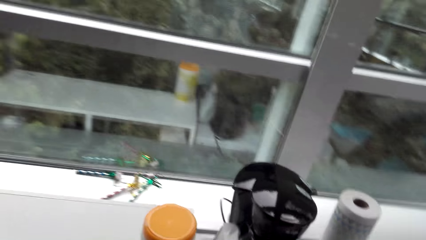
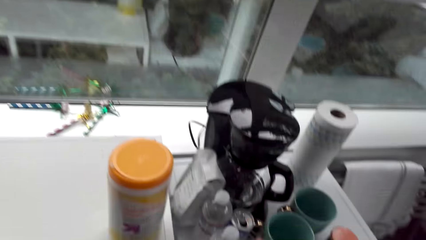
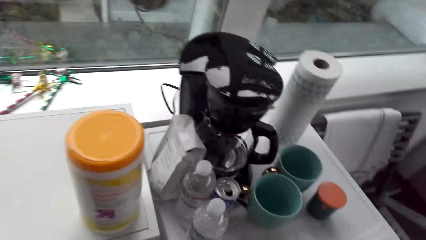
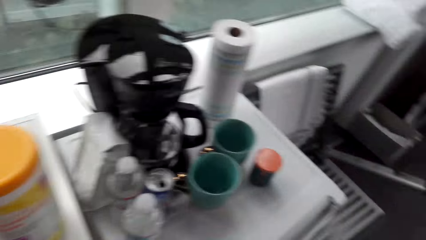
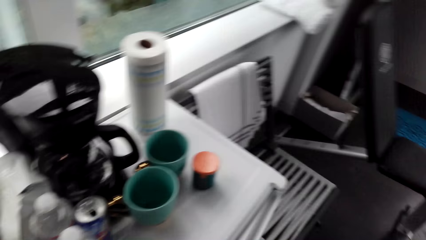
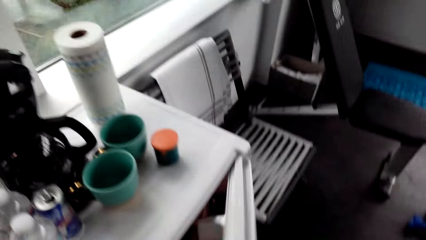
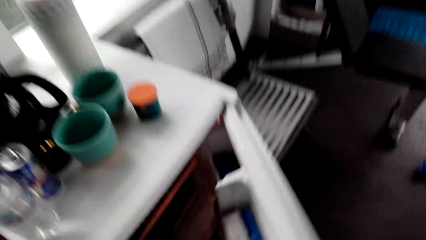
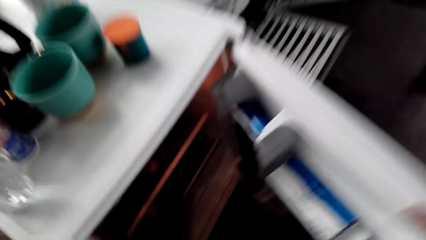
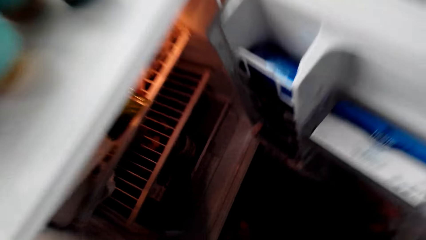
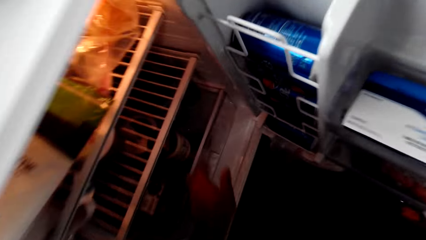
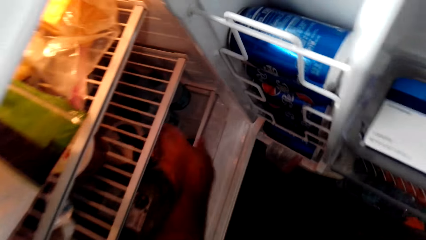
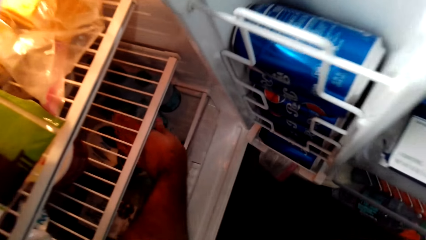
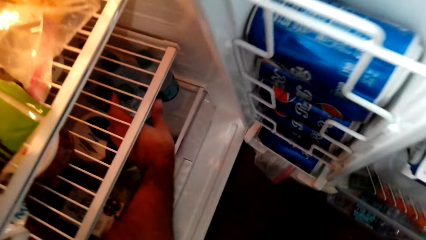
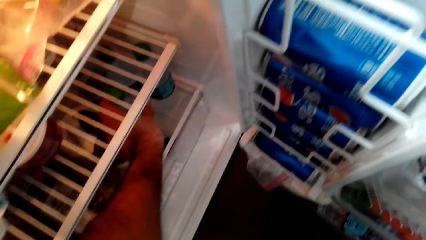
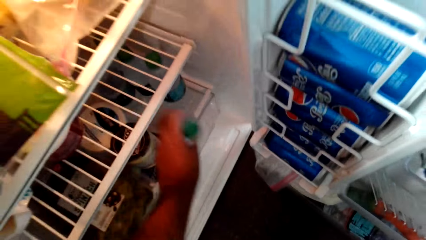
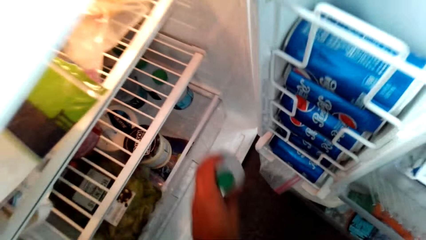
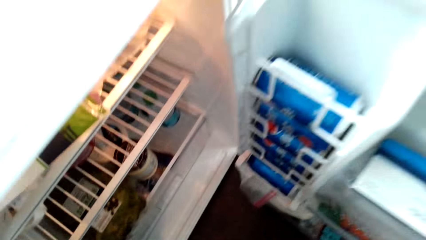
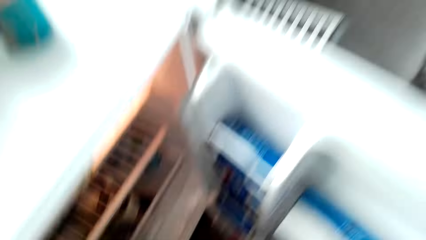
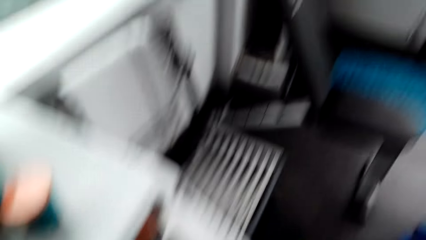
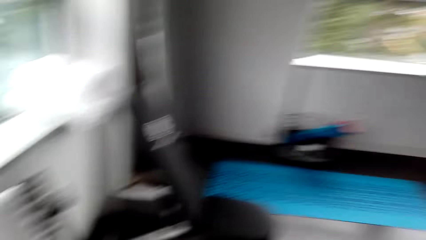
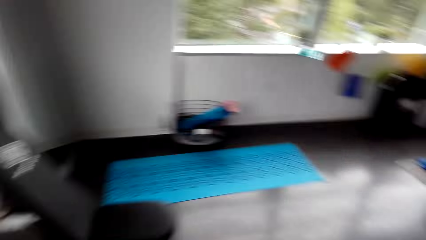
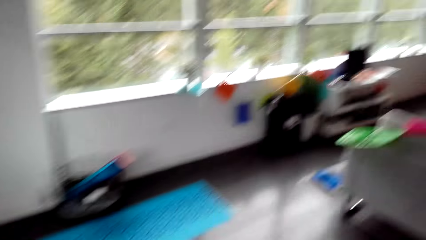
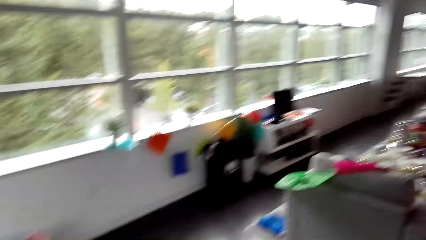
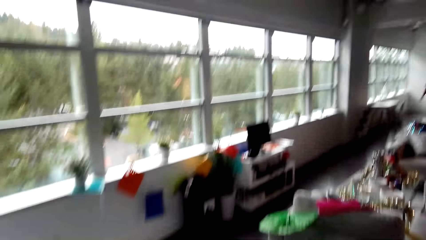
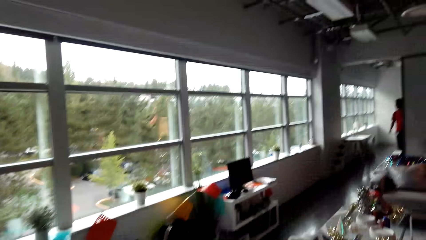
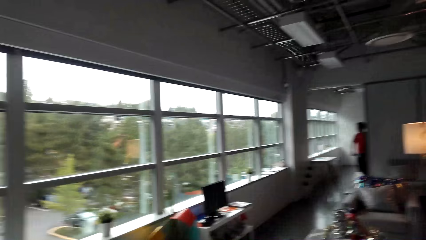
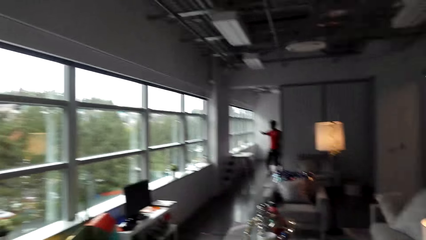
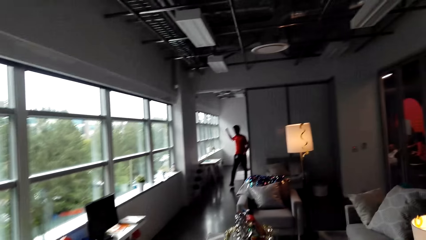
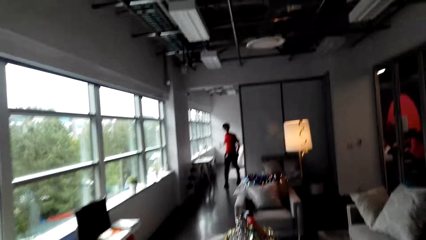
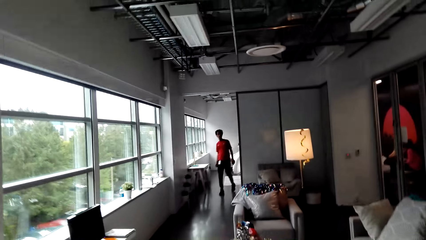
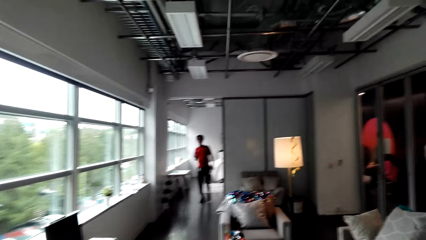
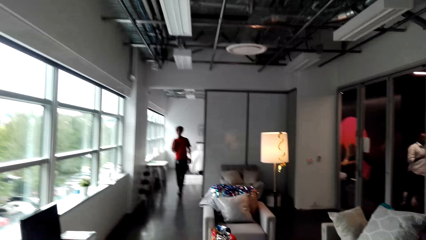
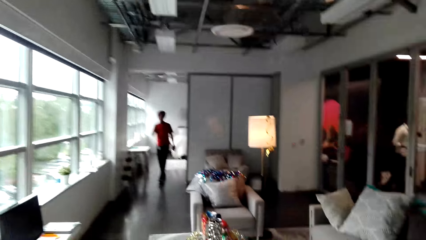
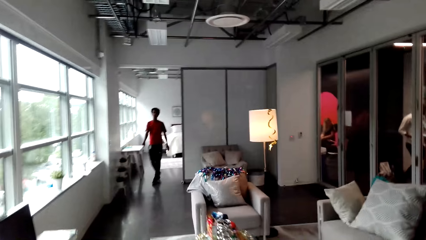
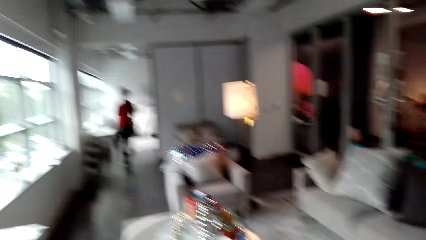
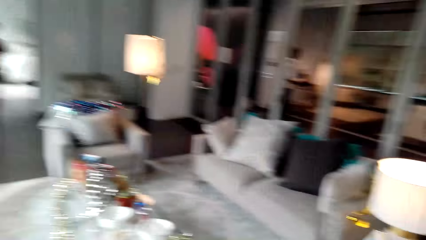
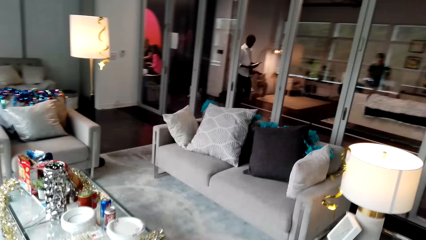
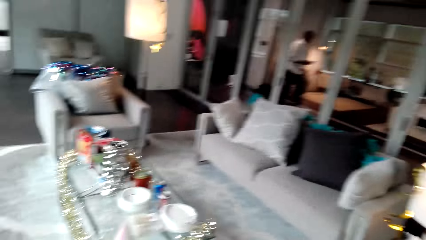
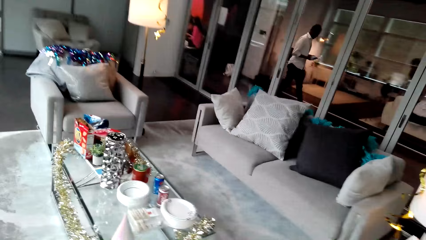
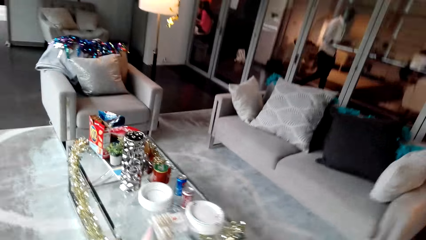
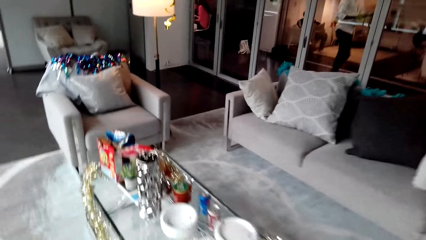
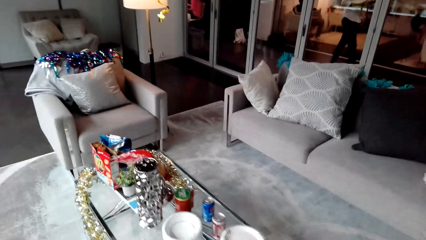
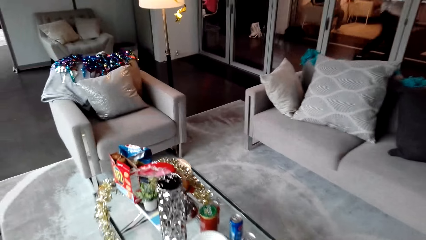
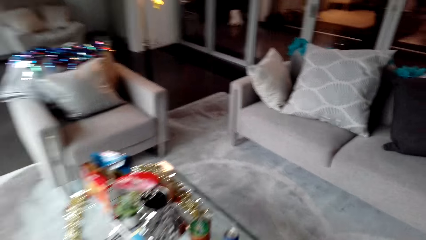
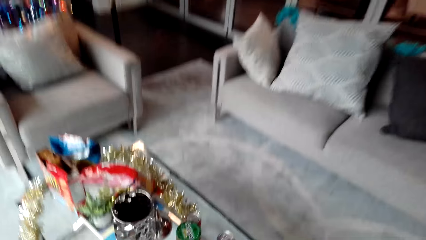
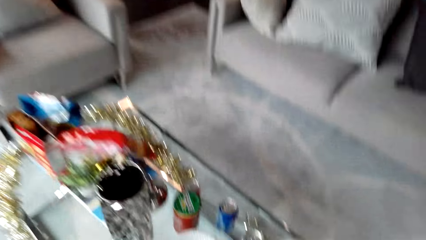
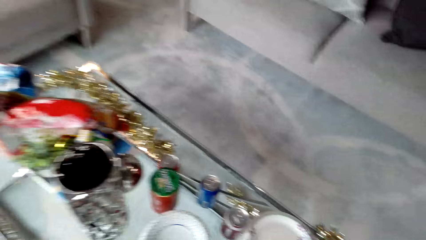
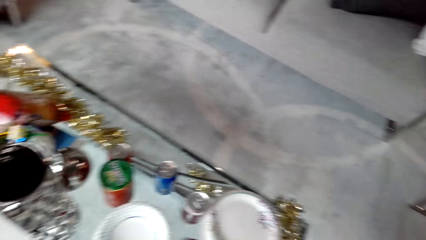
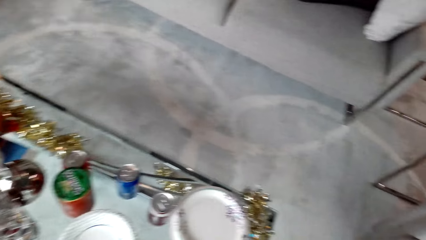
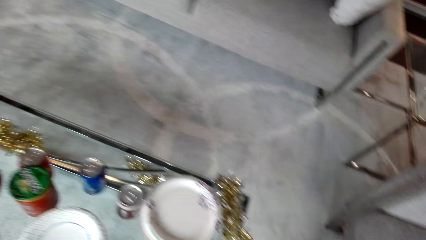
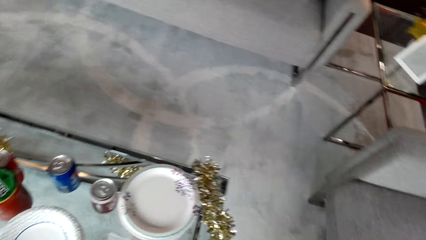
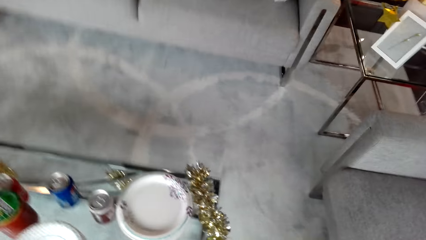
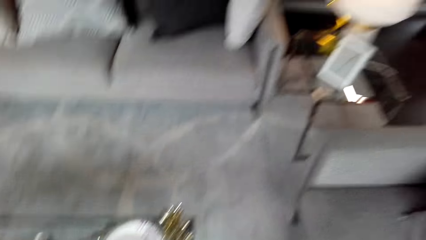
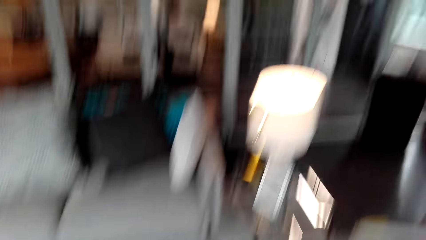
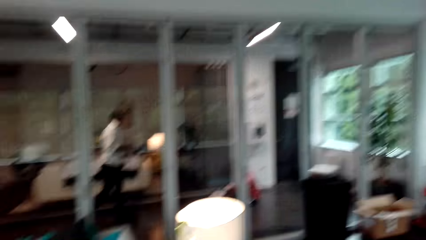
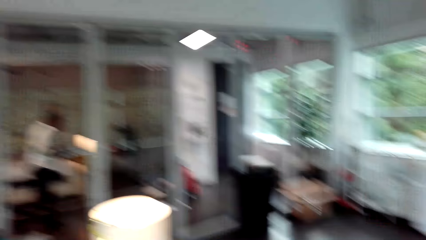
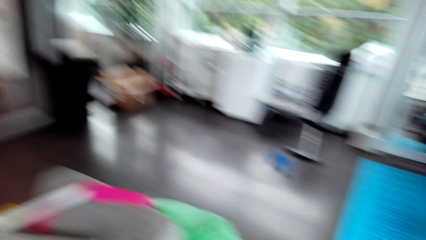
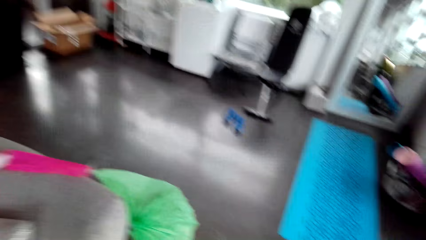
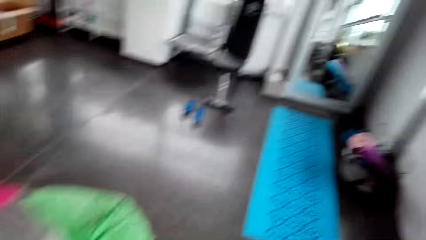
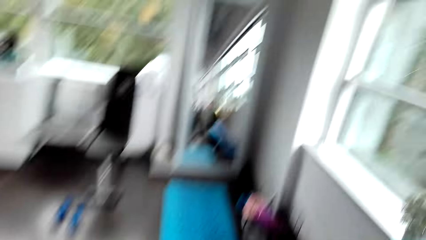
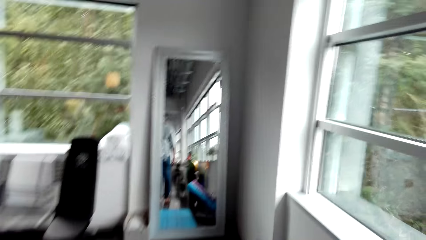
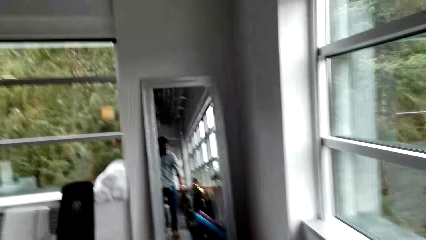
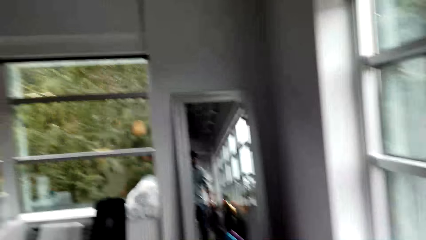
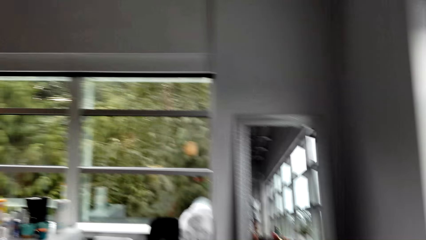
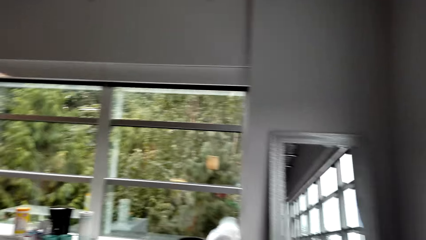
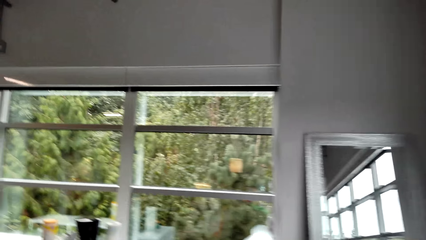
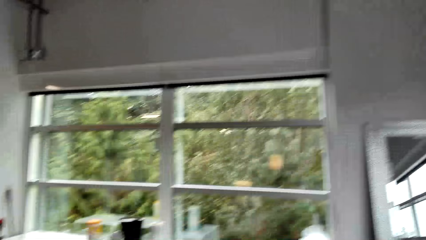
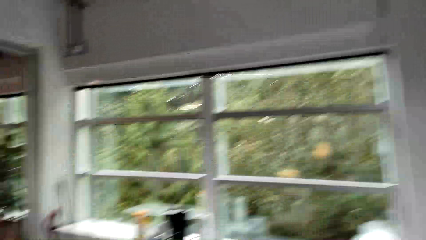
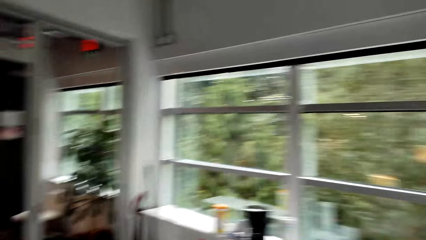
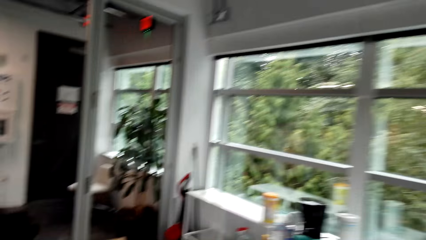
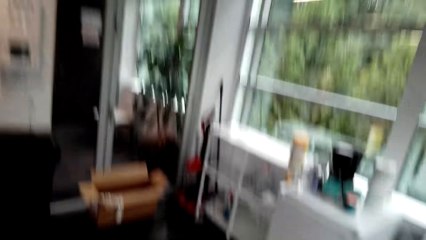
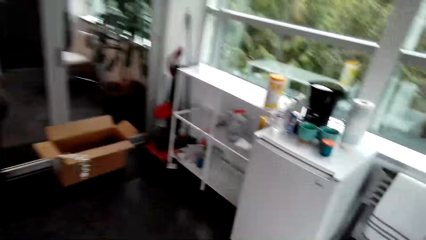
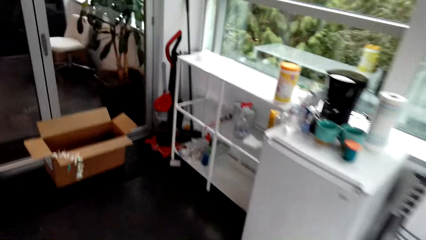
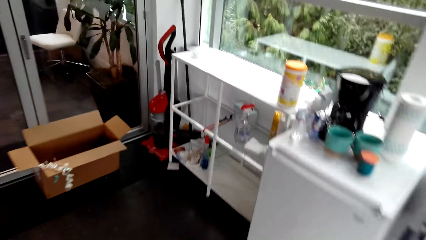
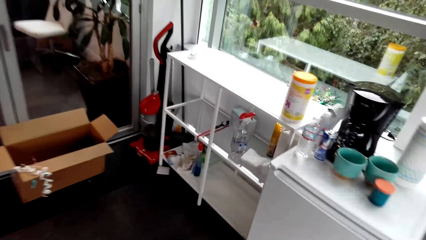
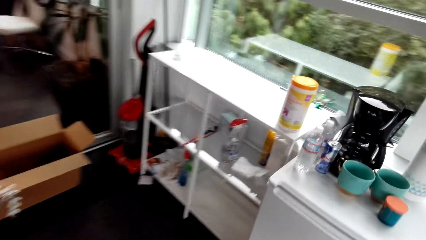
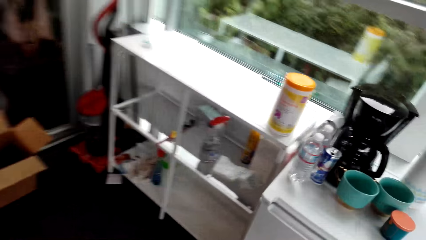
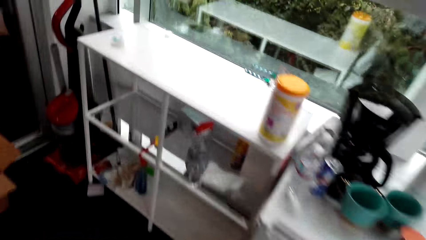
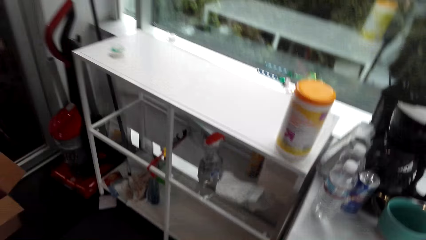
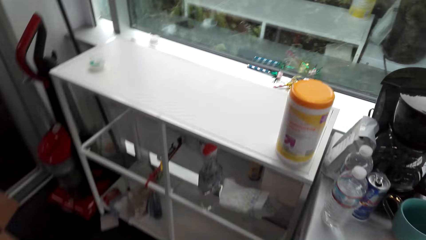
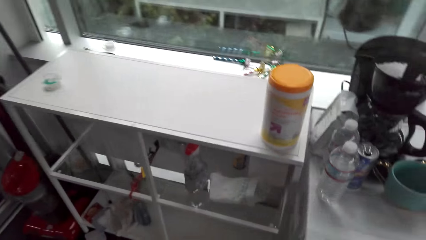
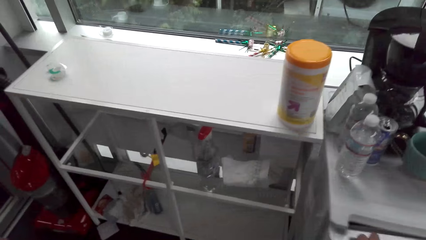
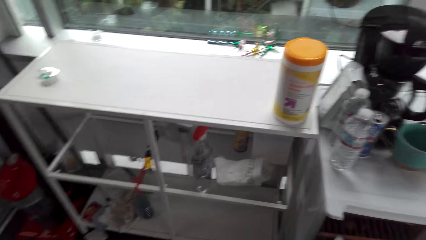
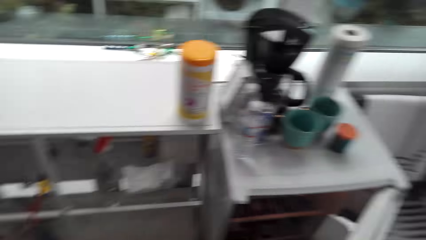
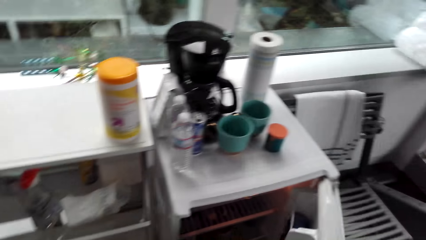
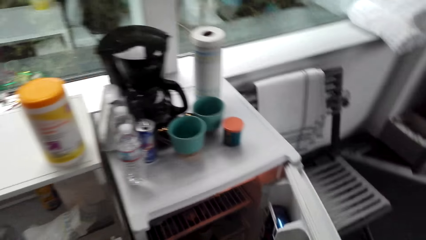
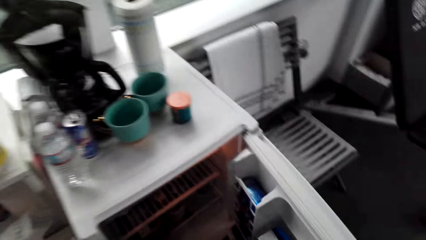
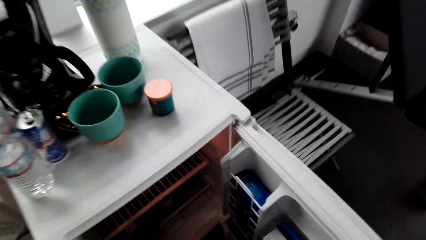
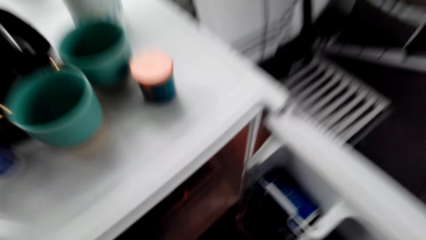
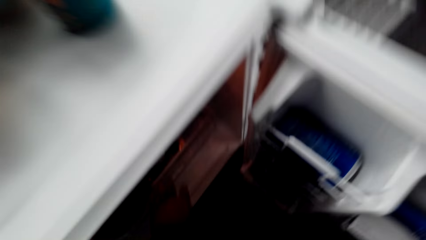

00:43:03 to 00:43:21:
The camera wearer opens the fridge. They pick a bottle of something from the fridge. They carry the bottle to the table. A man walks in the room. The camera wearer drops the bottle on the table. They walk back to the fridge. They open the fridge door.
